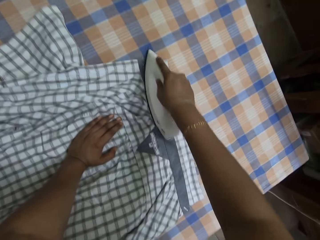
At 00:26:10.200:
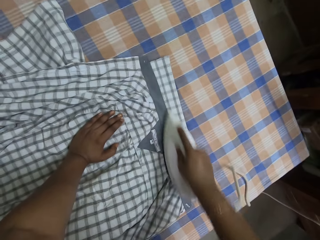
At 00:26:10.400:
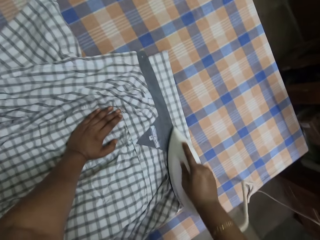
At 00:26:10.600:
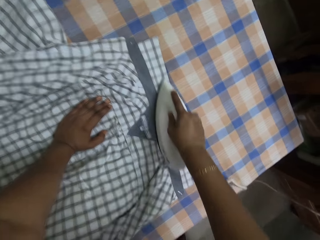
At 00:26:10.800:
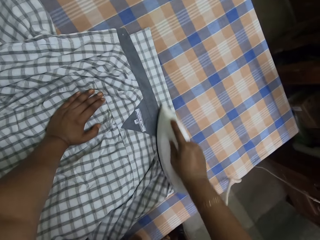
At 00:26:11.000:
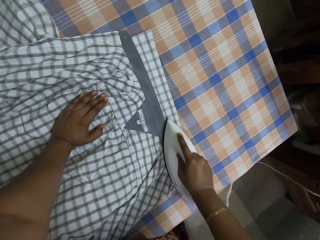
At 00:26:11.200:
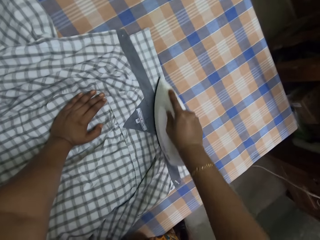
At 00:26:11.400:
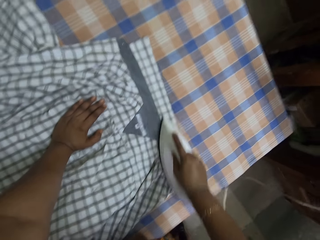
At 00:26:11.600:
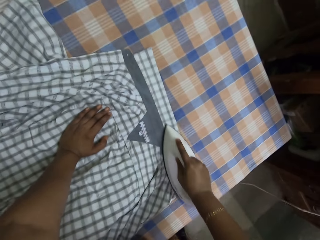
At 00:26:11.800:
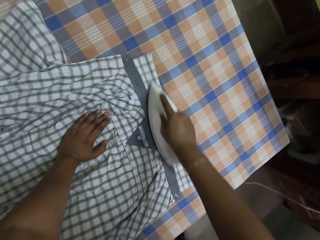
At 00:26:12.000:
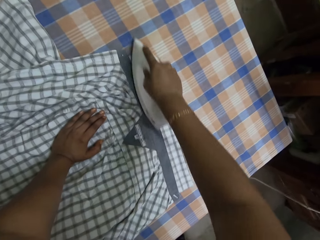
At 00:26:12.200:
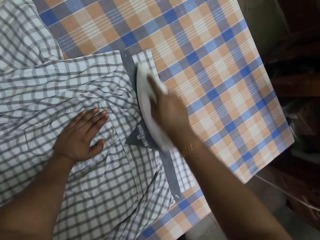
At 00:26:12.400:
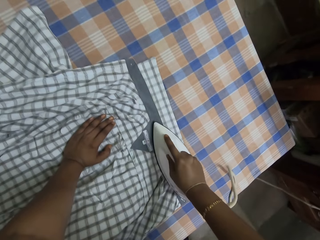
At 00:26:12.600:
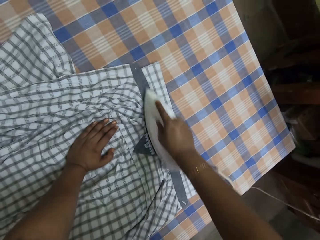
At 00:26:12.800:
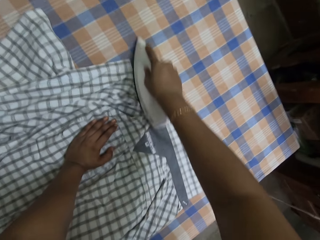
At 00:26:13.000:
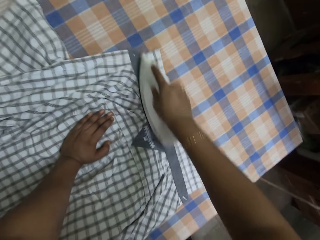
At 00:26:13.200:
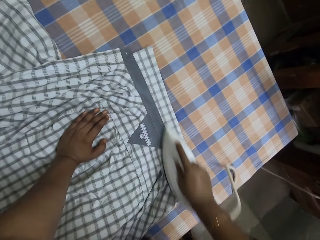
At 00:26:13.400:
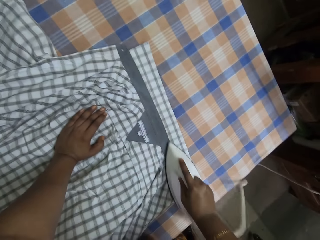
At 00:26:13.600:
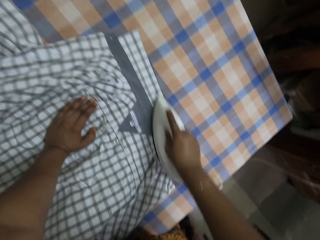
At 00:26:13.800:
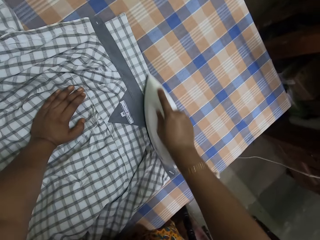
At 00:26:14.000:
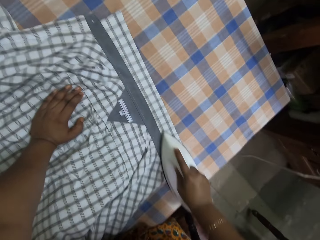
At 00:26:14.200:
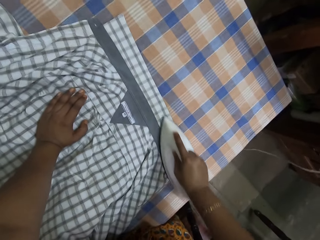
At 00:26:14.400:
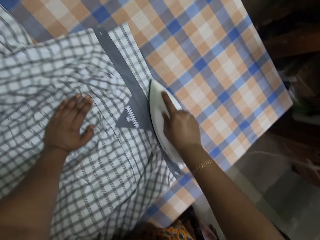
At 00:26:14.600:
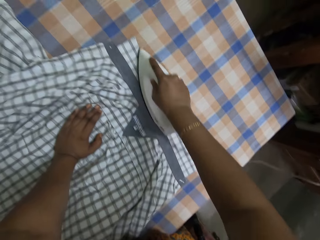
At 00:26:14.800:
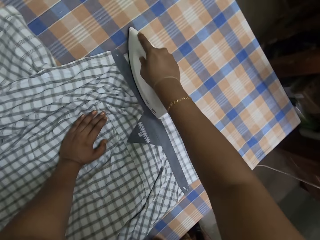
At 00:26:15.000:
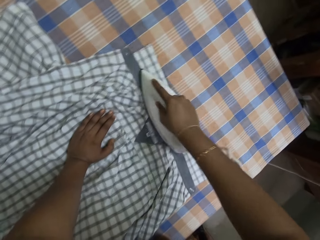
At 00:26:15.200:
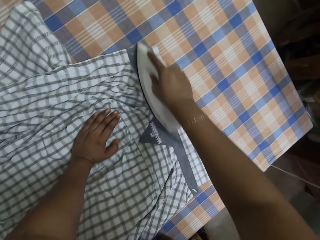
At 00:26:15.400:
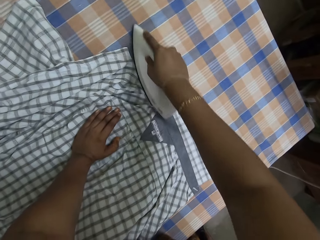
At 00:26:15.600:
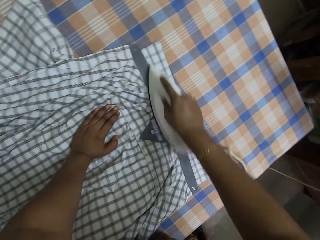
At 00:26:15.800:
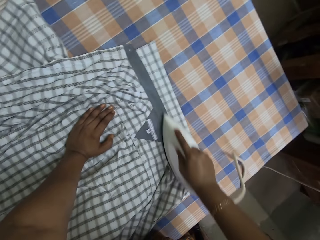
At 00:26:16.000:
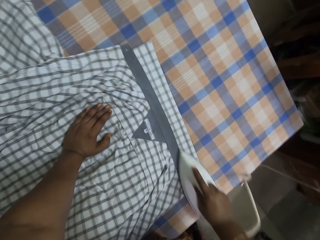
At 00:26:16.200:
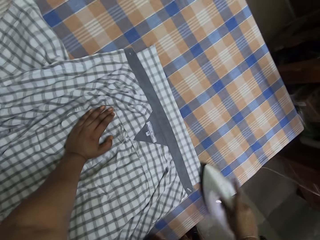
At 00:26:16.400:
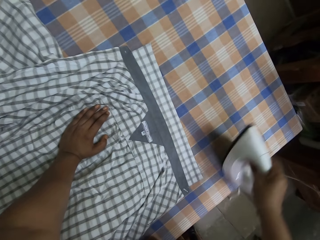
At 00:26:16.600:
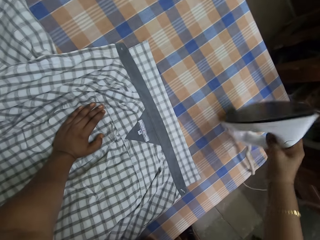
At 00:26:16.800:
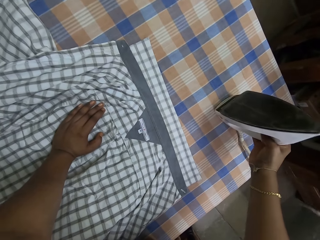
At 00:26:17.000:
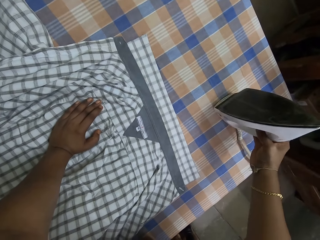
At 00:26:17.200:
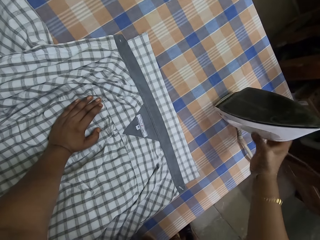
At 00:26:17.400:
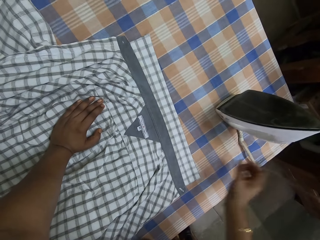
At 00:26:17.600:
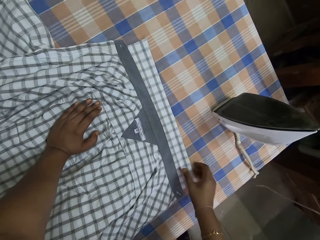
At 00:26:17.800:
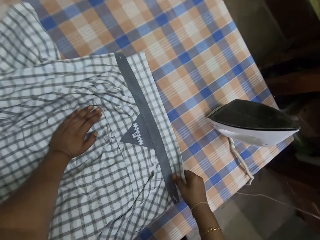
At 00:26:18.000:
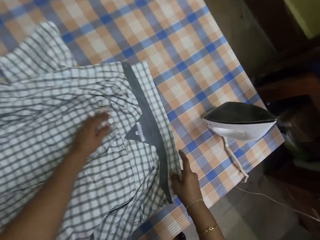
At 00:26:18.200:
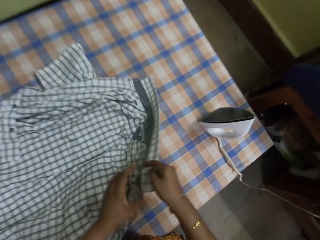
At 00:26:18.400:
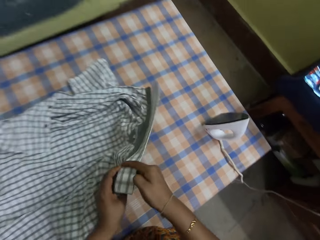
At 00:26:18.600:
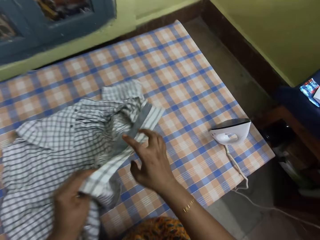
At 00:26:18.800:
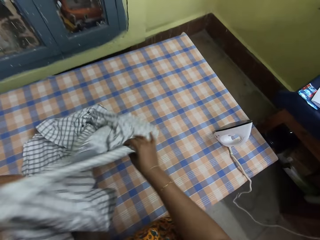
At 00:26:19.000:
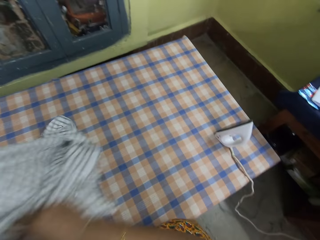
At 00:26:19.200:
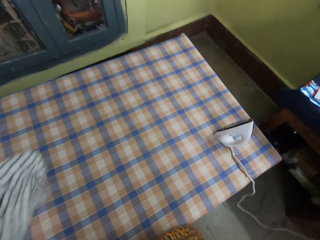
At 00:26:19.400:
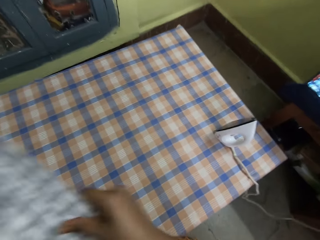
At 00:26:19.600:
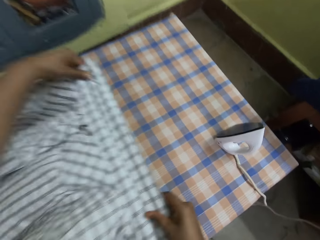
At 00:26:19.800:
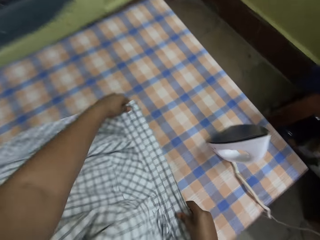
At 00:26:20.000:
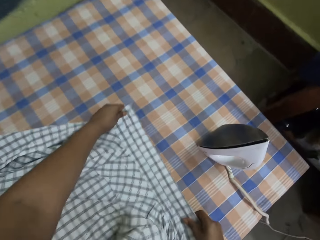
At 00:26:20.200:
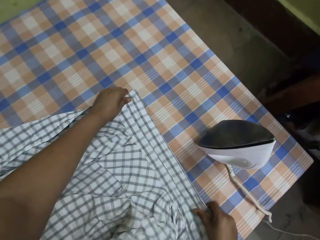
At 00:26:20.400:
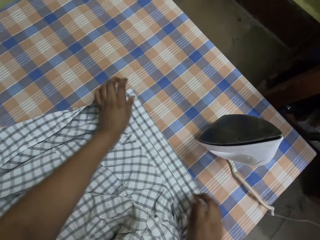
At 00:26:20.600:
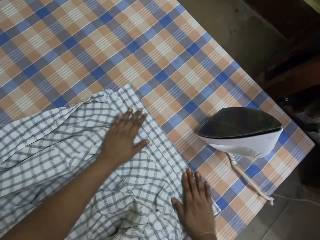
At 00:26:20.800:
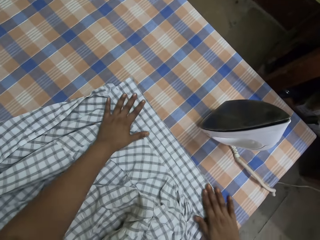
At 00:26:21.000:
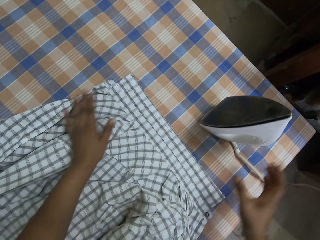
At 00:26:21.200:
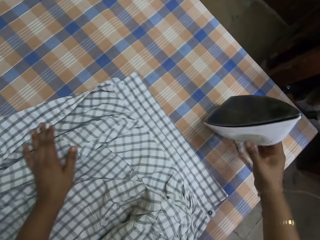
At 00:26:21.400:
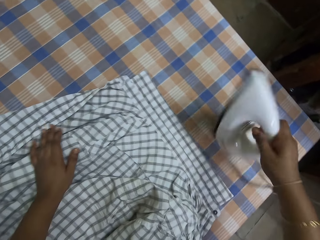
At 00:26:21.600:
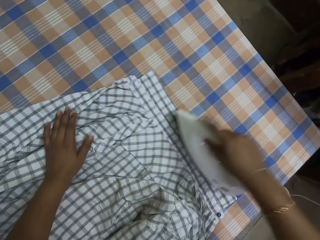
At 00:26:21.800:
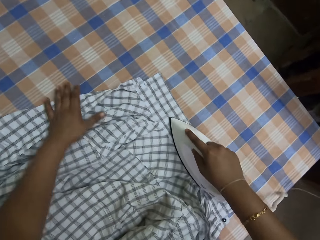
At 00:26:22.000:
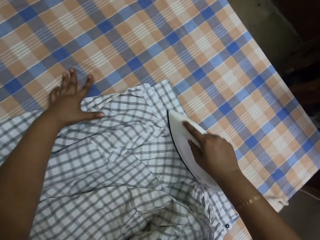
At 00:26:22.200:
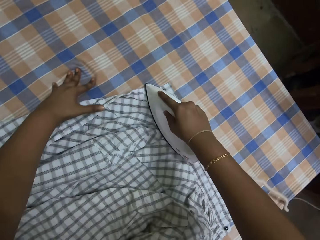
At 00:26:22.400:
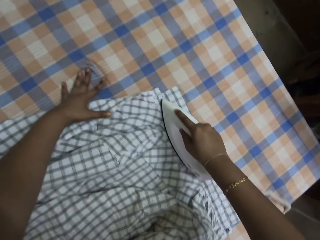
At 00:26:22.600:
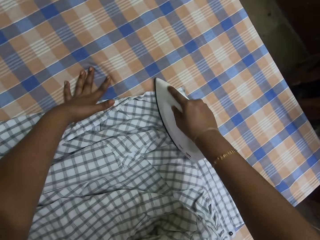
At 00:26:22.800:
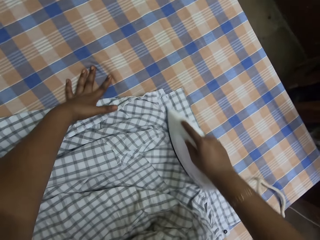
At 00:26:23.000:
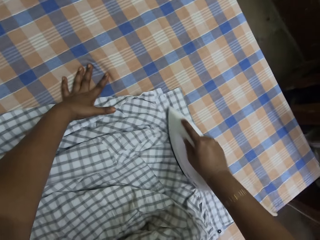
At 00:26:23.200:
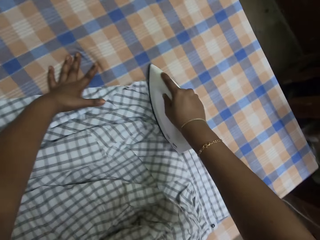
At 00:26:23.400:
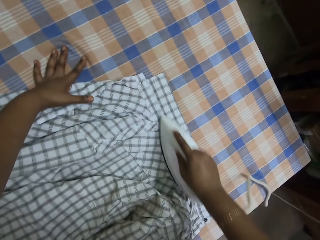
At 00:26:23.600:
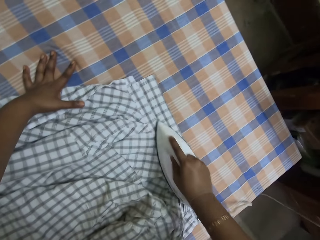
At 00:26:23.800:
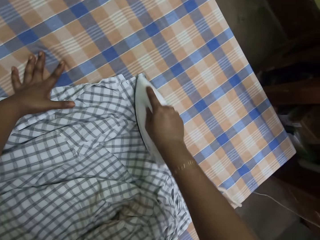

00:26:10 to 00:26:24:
The camera wearer puts down an ironer. They pick up a shirt. They drop the shirt. They flip the shirt on a table. They adjust the shirt on the table. They pick up the ironer. They iron the shirt with the ironer.
